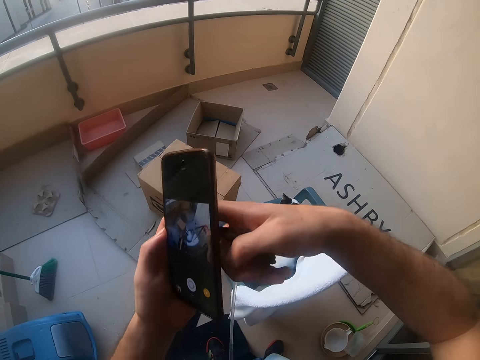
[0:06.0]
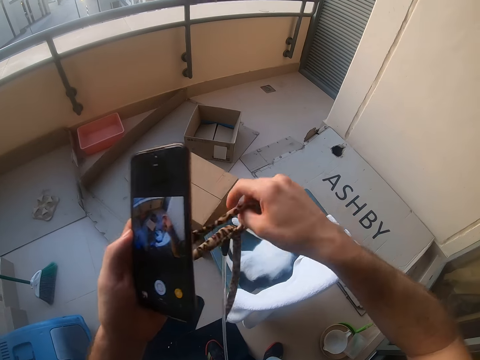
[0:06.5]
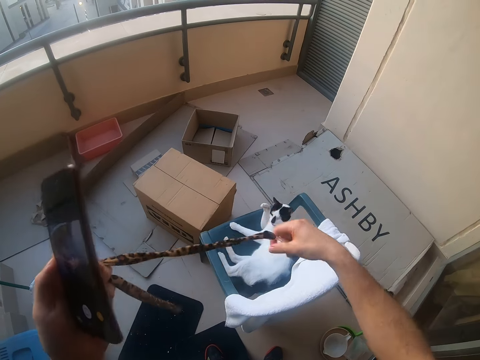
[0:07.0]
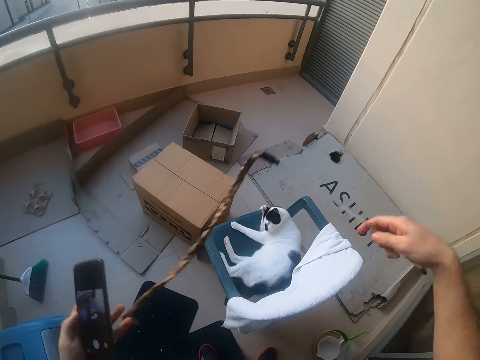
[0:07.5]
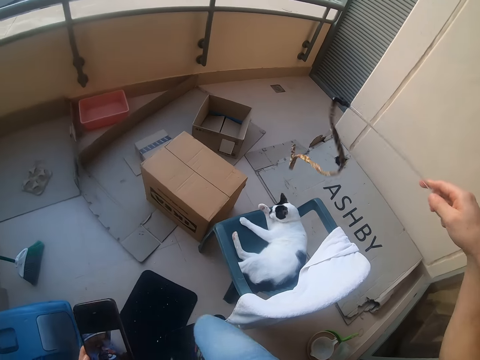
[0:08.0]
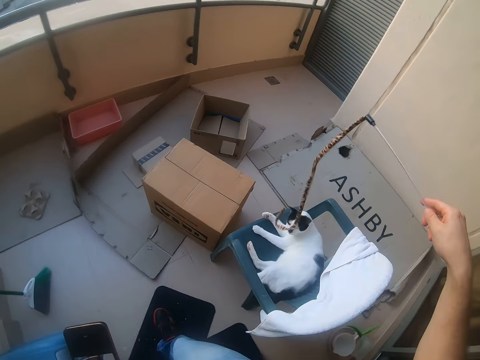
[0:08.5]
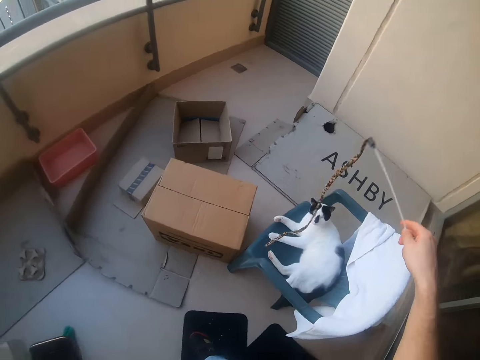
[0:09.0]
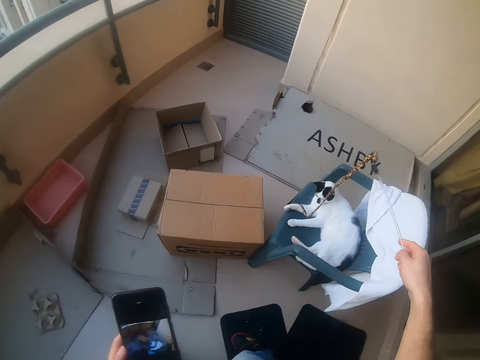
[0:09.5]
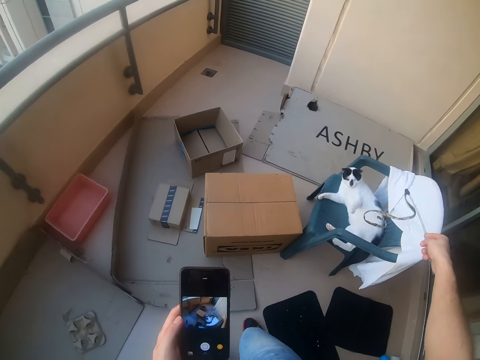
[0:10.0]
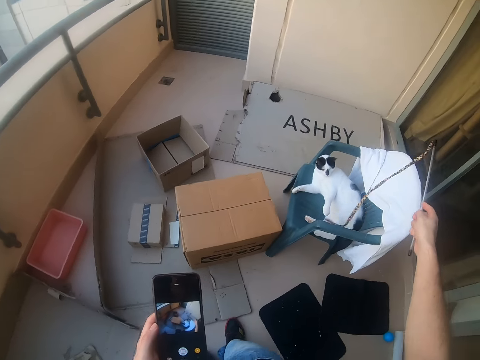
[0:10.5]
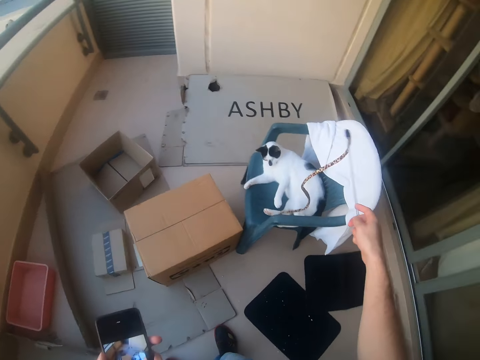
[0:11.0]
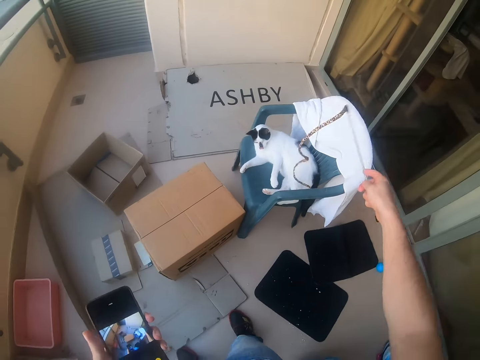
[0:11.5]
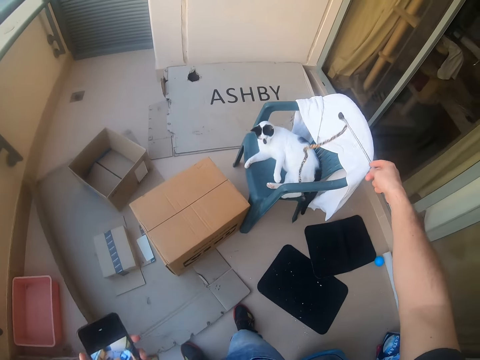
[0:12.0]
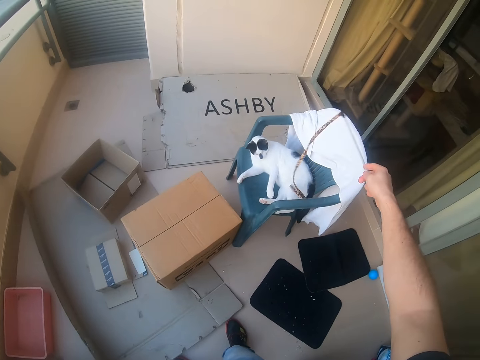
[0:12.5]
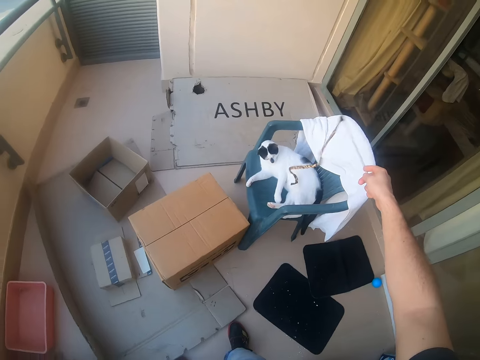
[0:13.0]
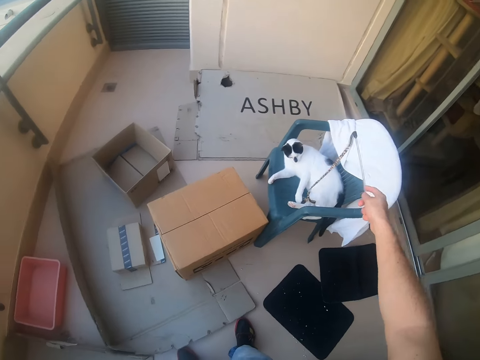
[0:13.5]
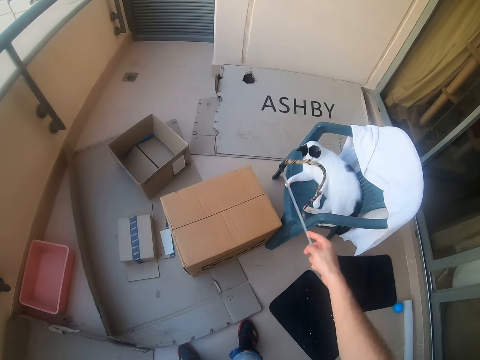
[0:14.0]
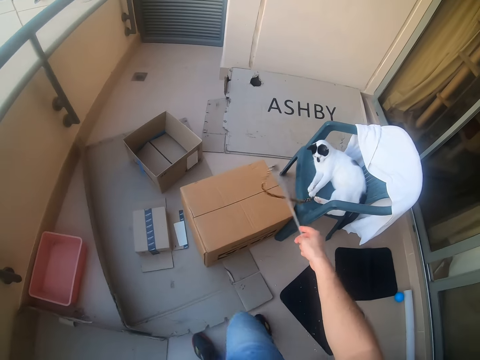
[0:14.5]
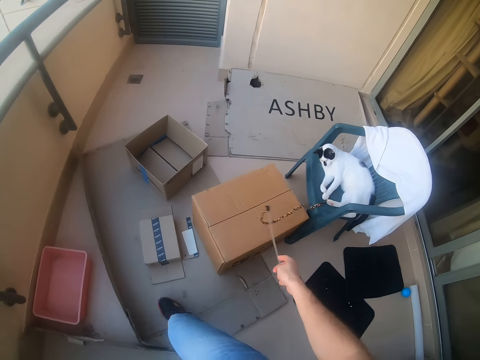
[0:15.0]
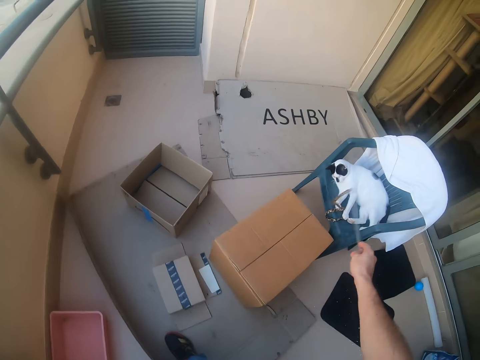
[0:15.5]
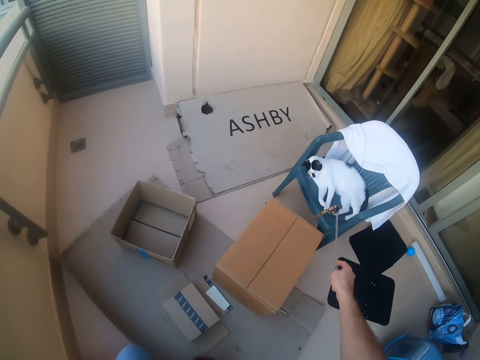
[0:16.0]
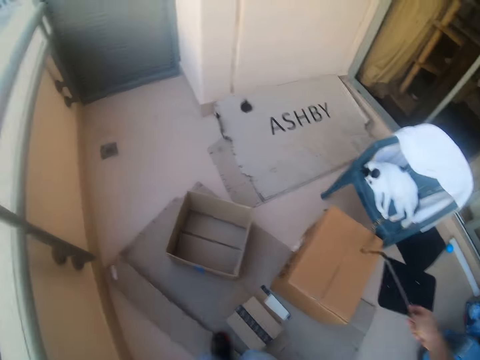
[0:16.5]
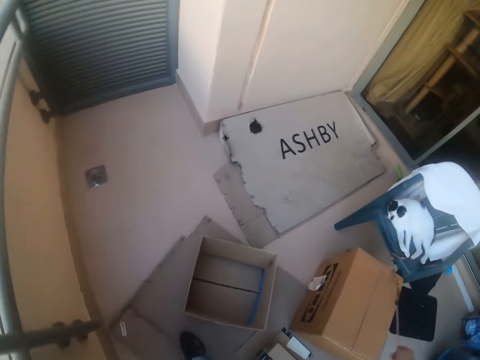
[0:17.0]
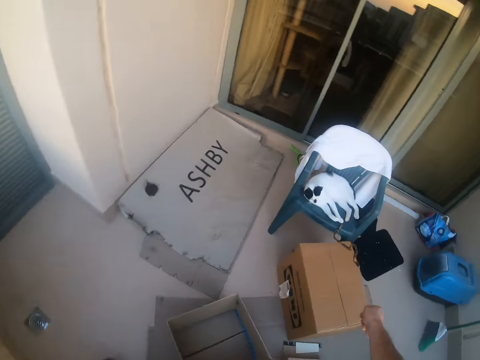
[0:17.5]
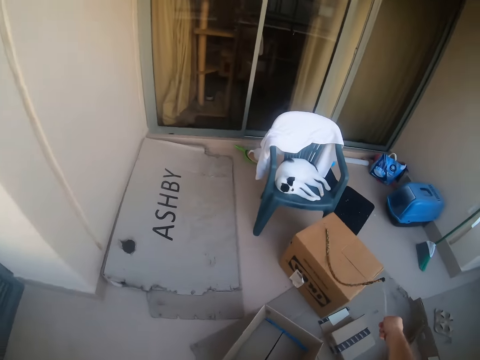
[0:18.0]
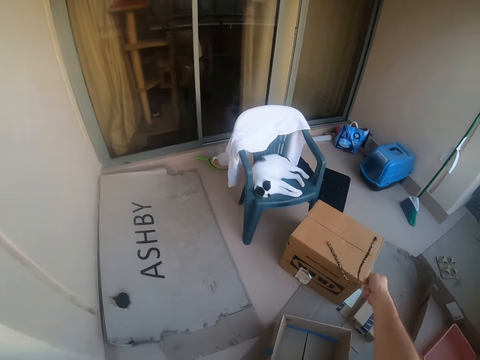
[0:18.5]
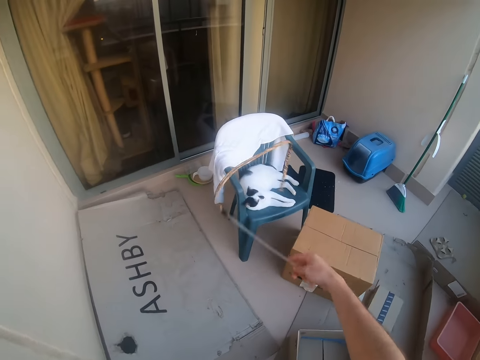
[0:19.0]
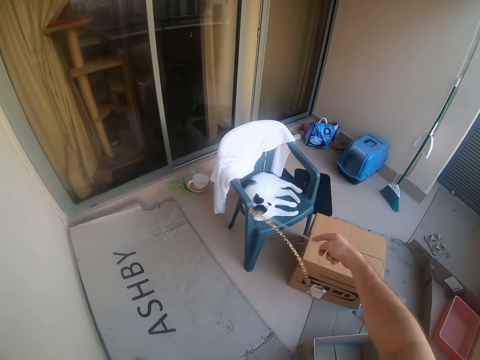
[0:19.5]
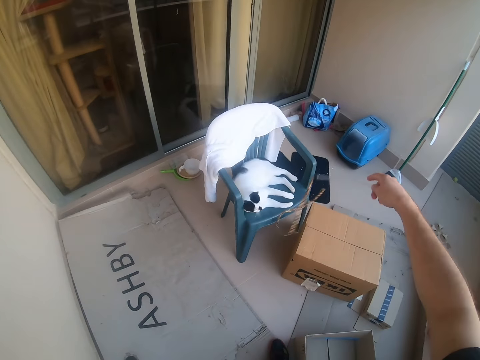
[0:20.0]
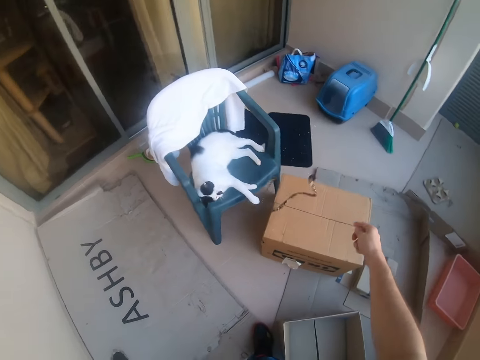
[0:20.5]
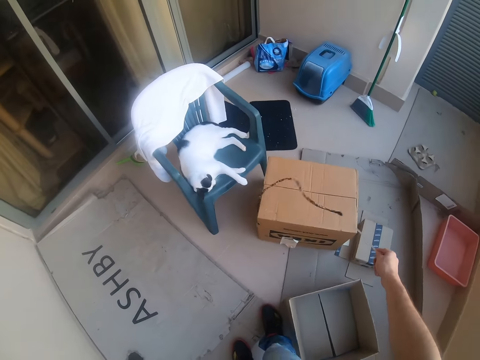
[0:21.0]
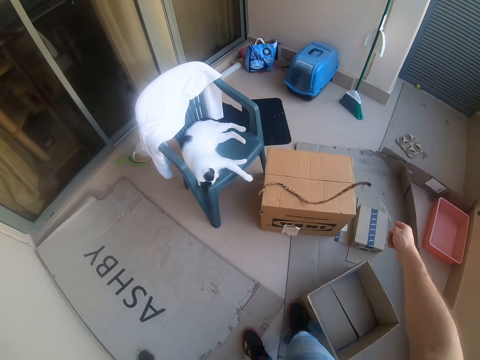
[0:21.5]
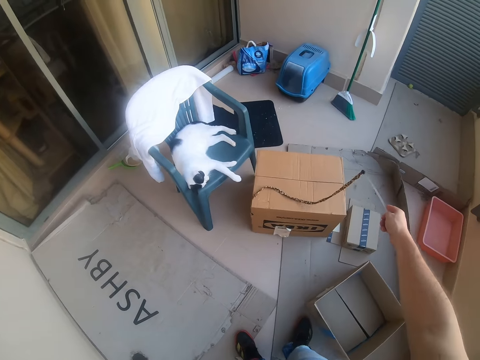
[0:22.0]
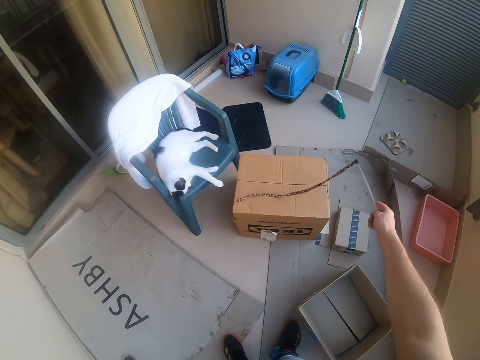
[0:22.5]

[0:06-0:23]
The camera wearer holds a rope. They tickle a cat with the cat rope. They shake the rope. They walk around the balcony. They move around the room.

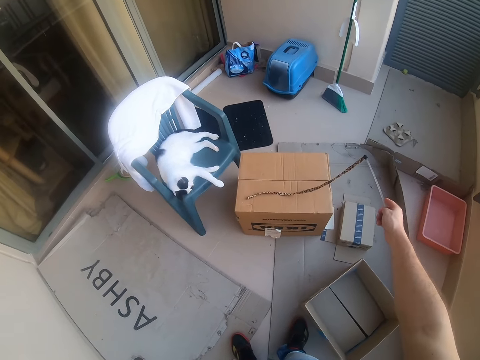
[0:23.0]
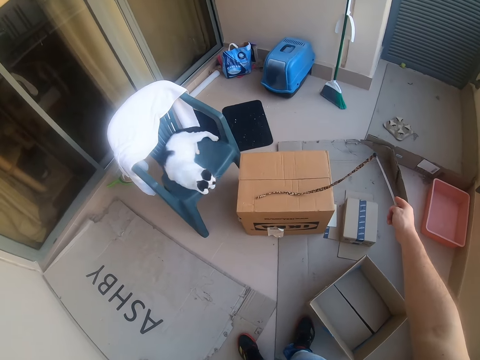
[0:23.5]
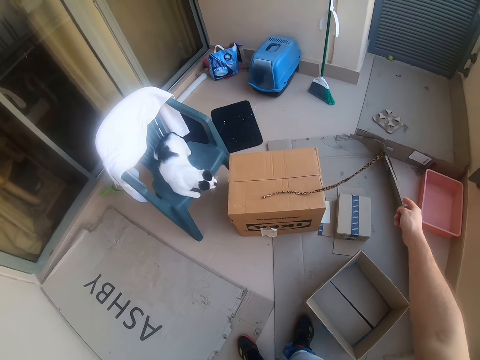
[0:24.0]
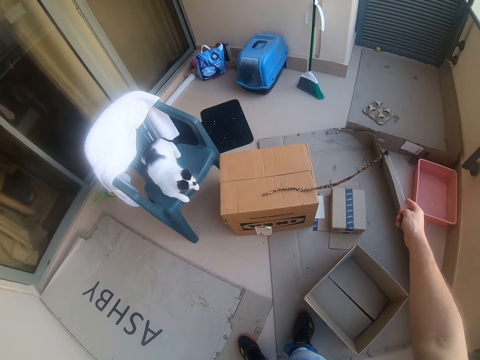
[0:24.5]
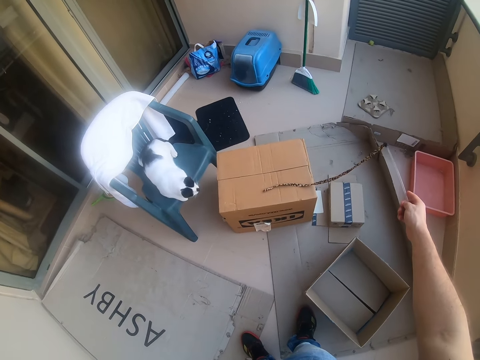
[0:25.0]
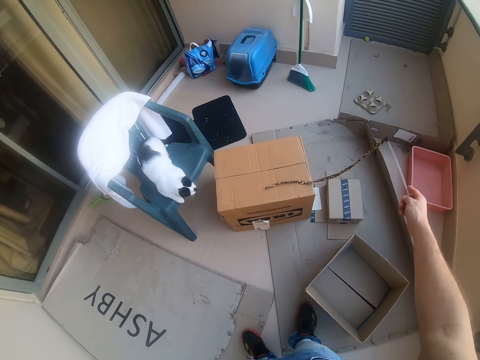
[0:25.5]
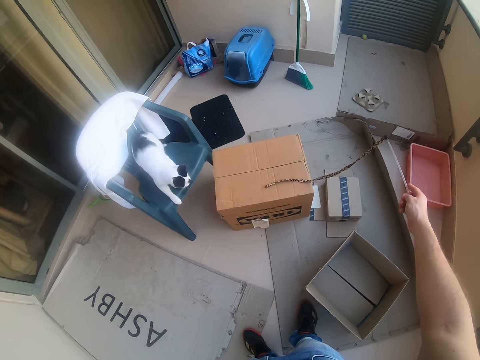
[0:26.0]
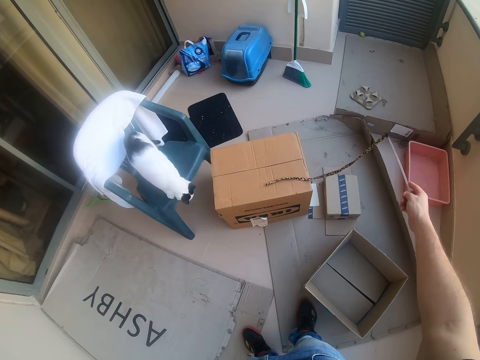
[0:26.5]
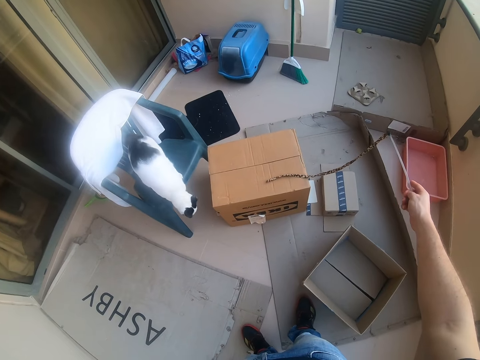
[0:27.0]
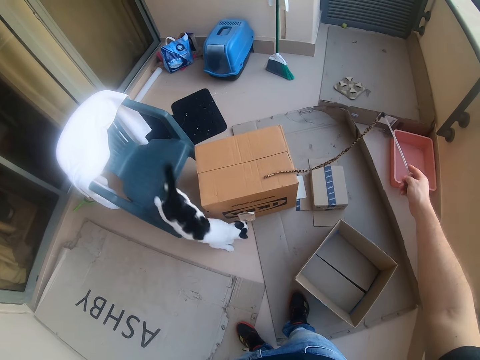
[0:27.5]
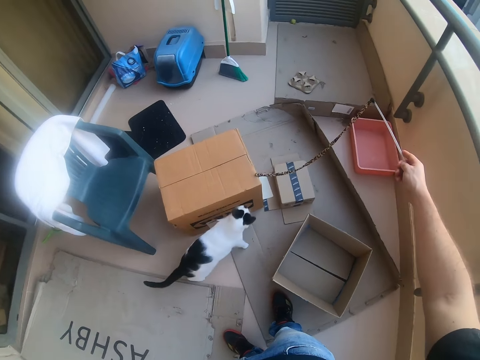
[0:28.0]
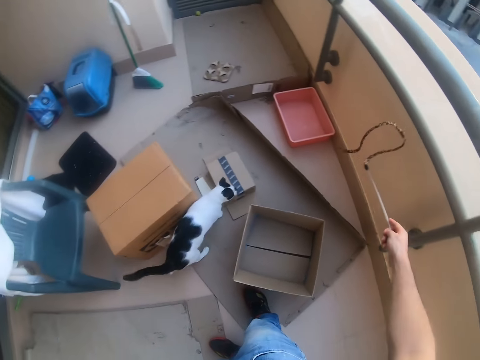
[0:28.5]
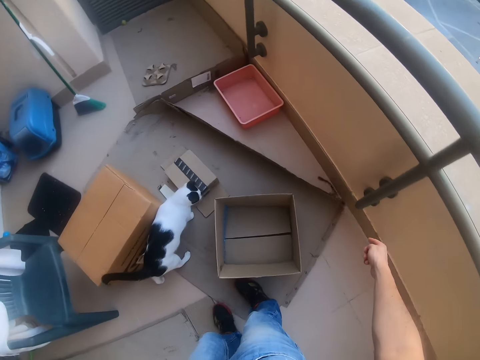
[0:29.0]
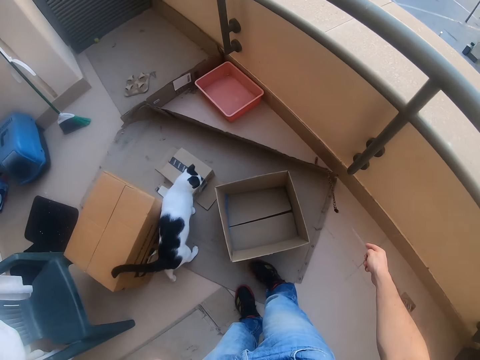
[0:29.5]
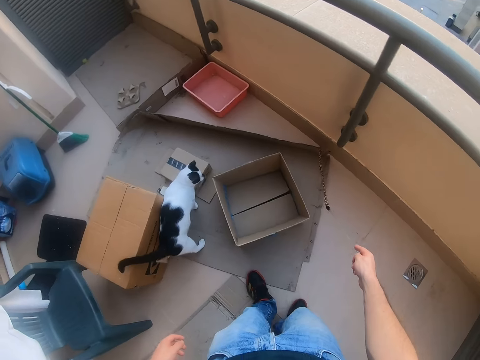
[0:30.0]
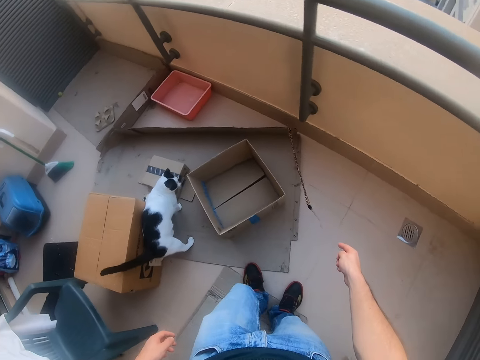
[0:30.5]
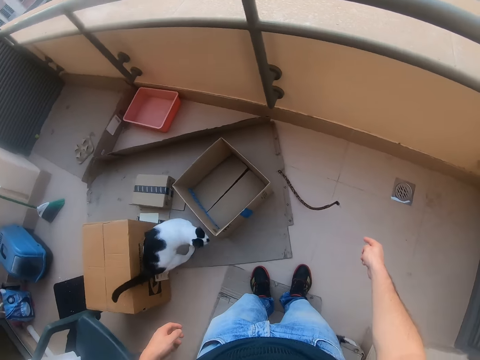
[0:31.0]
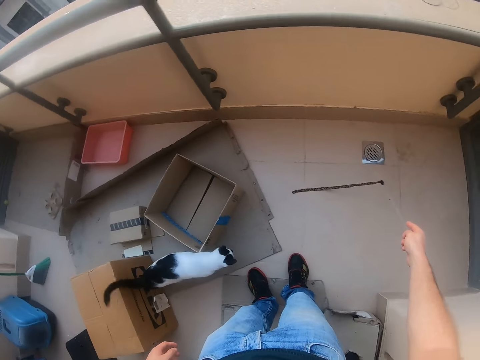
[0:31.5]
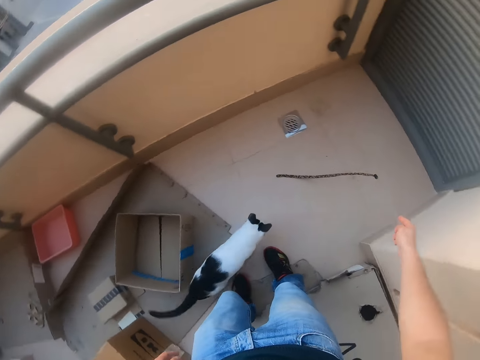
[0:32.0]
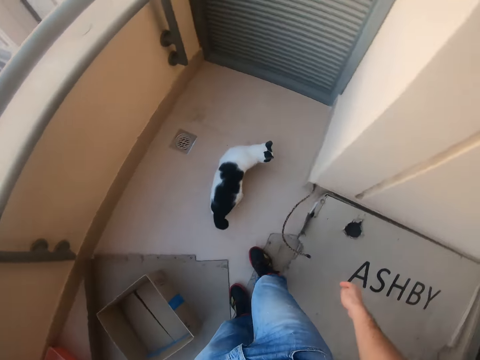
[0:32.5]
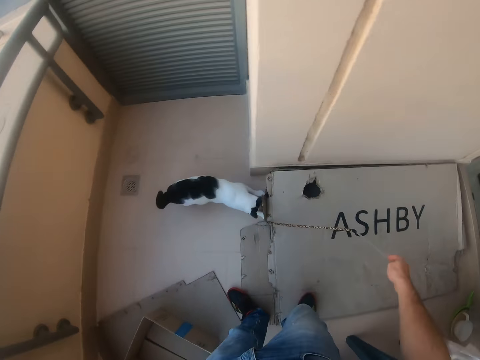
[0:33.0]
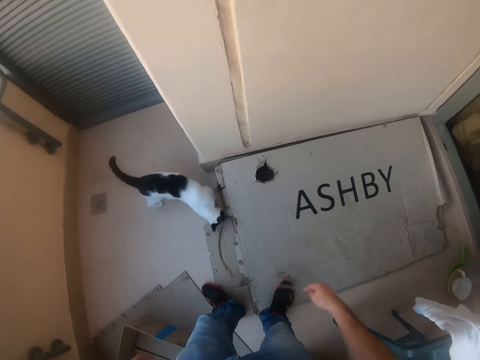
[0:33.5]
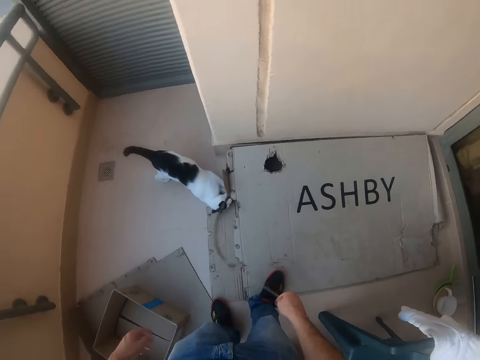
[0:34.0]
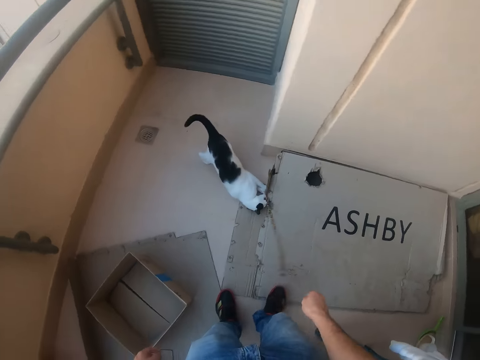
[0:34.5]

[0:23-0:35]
The camera wearer plays with the cat in the room.
